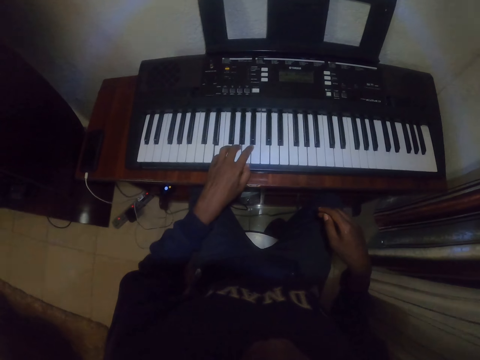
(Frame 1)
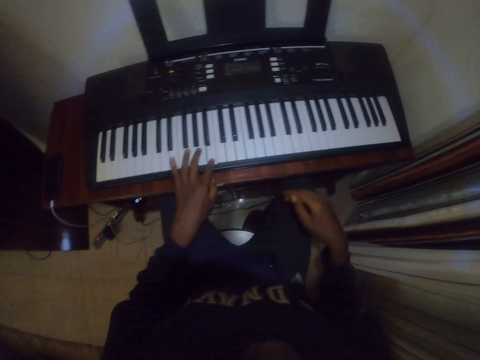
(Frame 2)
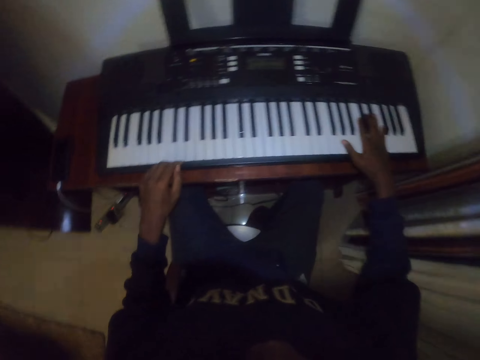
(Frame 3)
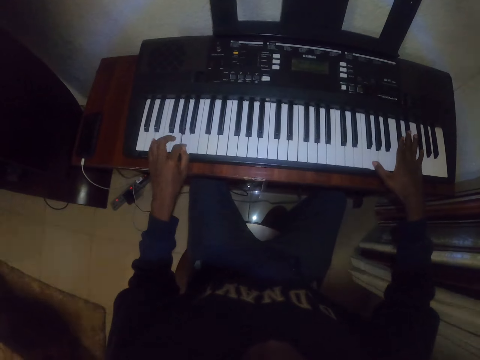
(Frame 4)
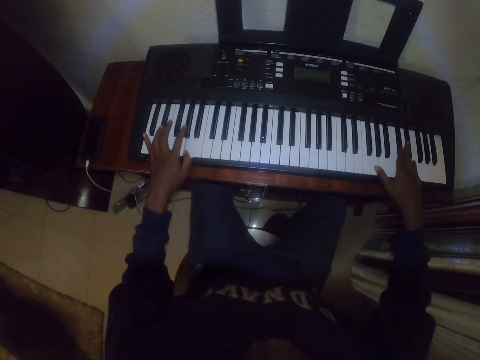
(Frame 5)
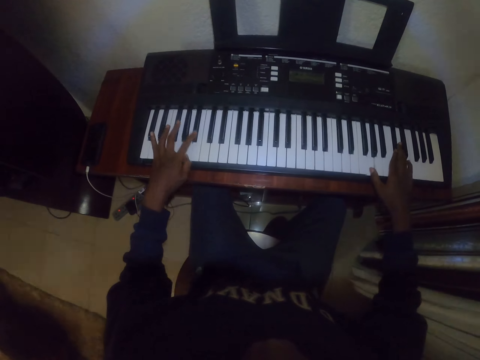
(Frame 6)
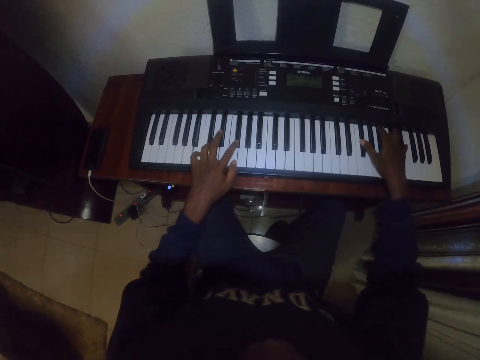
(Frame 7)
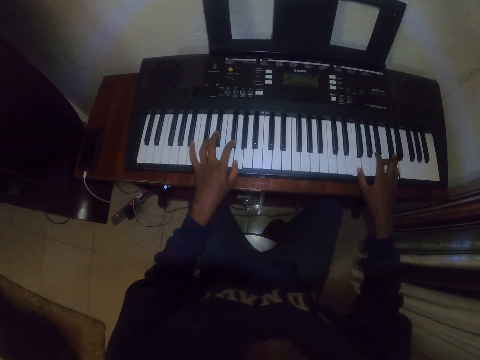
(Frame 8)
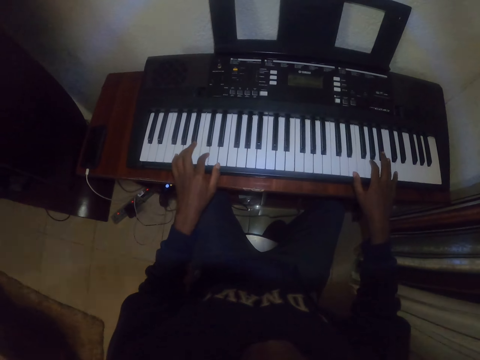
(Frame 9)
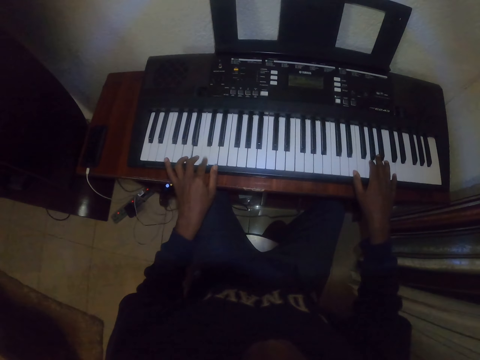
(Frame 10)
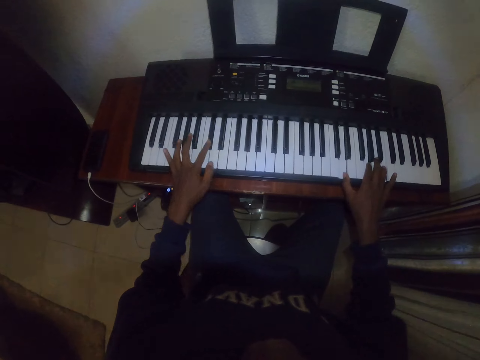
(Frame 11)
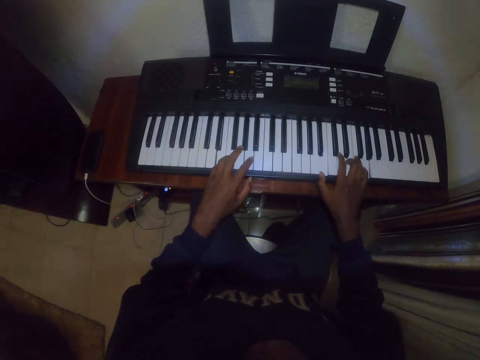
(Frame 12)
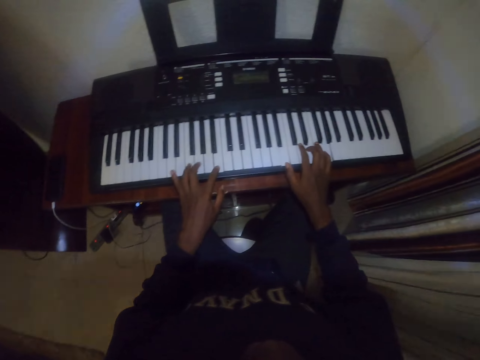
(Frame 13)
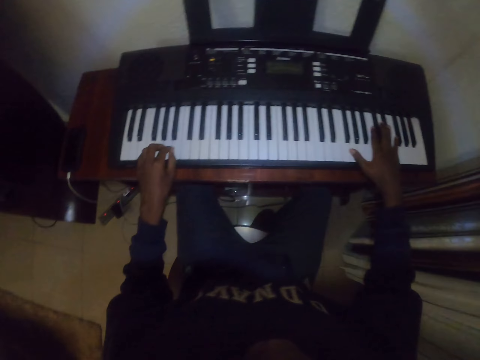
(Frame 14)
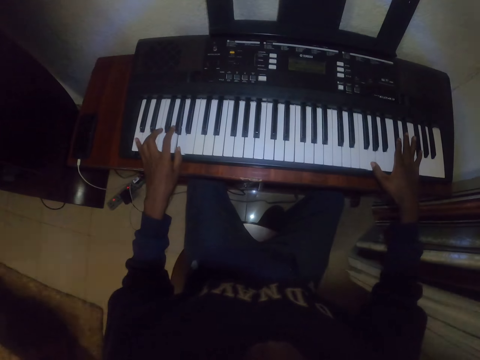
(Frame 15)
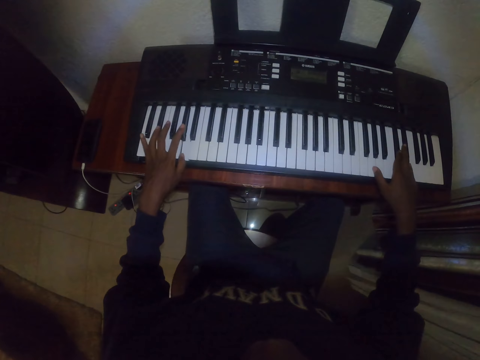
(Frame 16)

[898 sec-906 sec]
The camera wearer plays the keyboard with both hands.

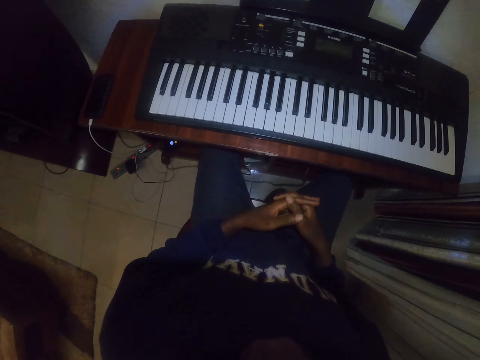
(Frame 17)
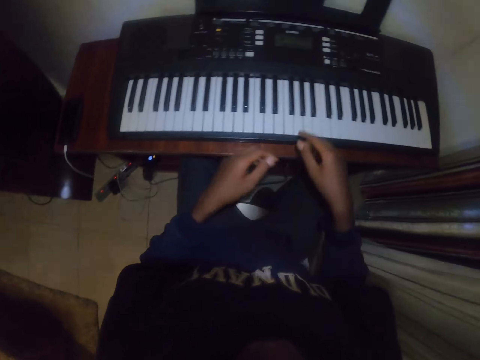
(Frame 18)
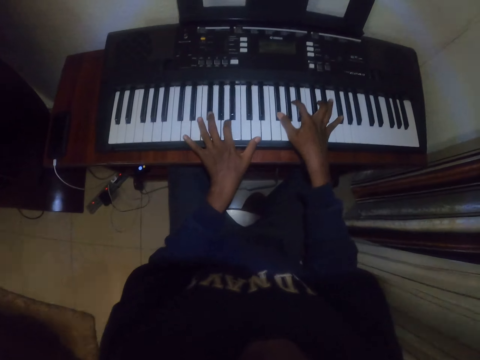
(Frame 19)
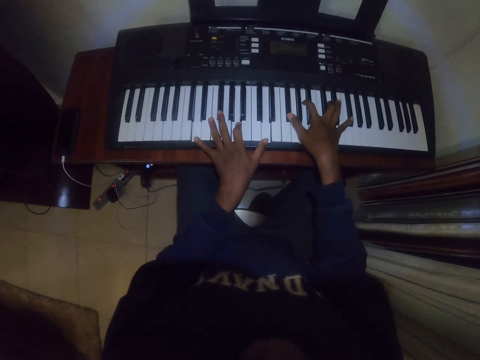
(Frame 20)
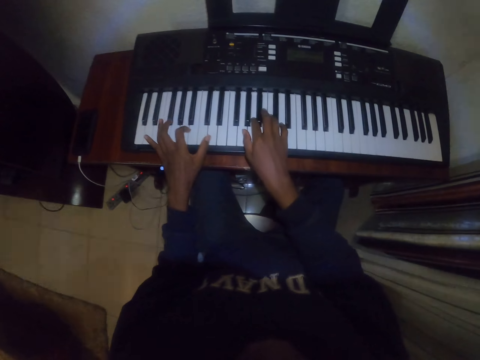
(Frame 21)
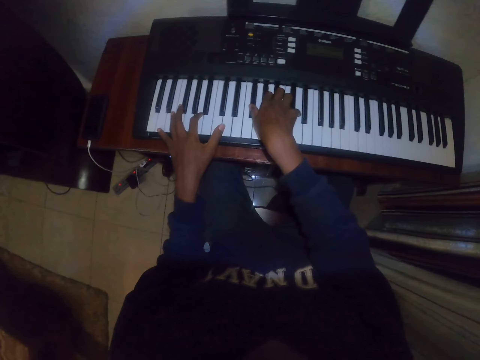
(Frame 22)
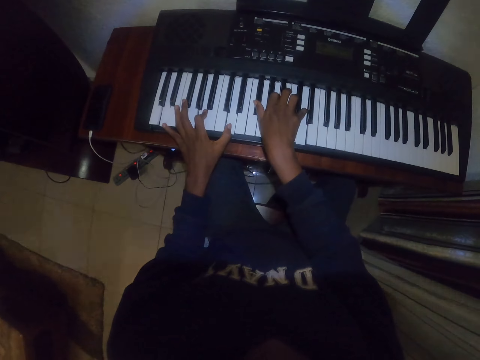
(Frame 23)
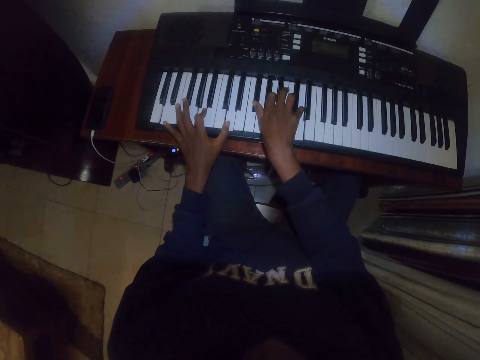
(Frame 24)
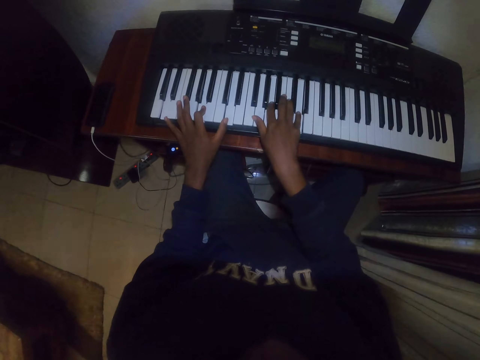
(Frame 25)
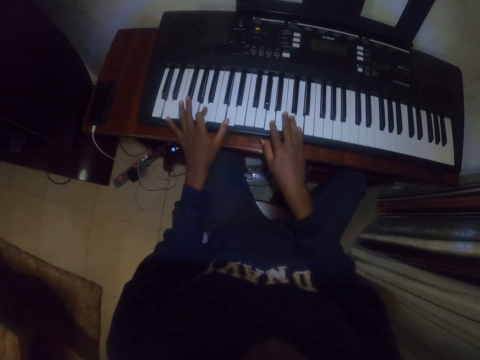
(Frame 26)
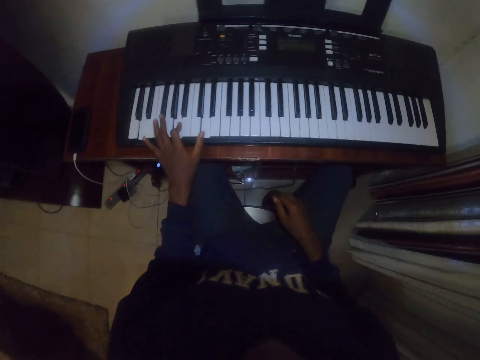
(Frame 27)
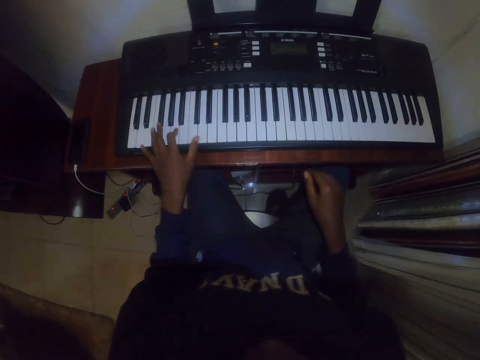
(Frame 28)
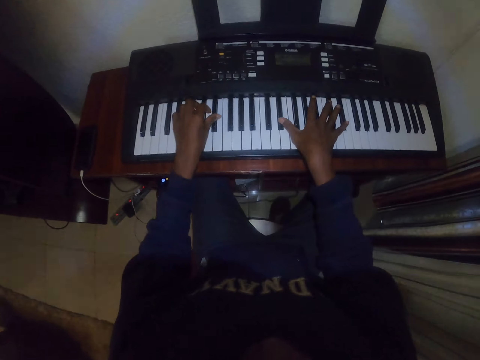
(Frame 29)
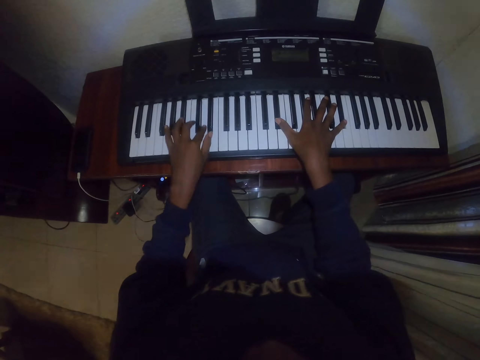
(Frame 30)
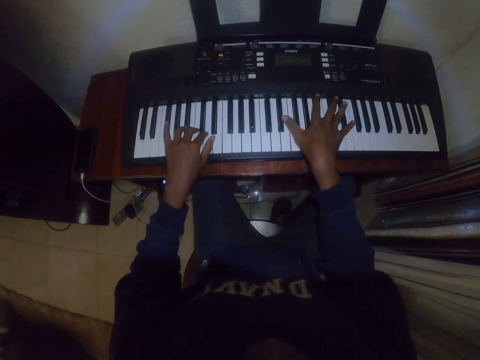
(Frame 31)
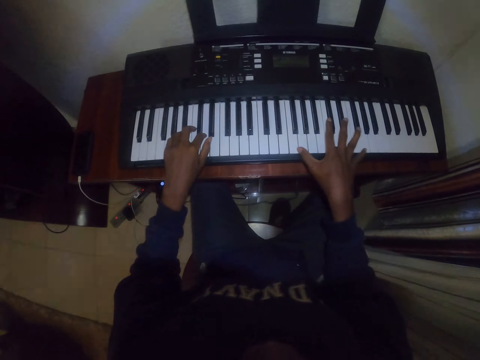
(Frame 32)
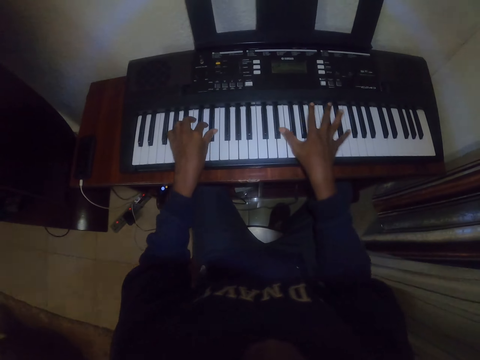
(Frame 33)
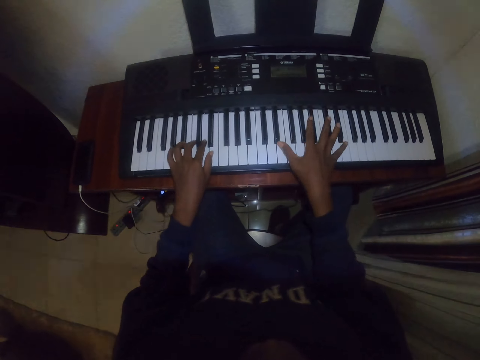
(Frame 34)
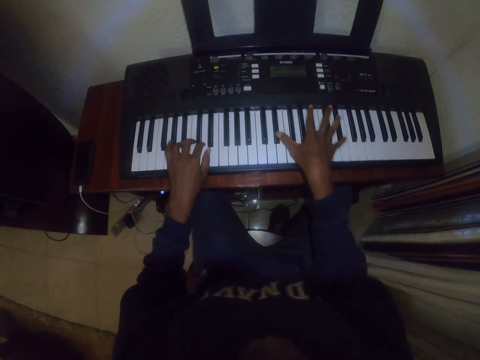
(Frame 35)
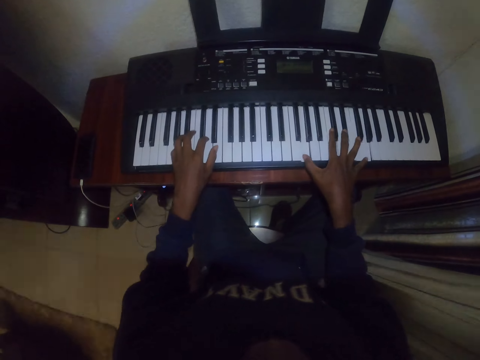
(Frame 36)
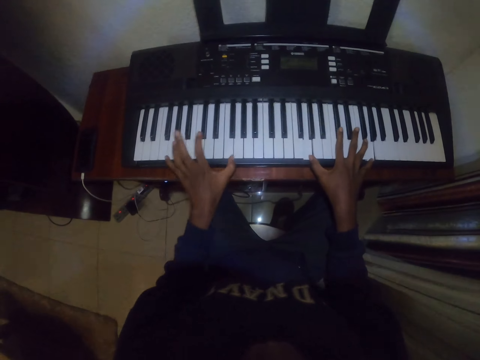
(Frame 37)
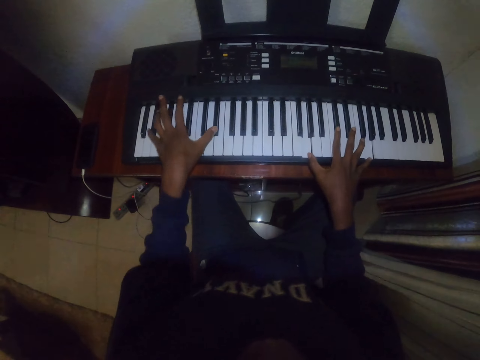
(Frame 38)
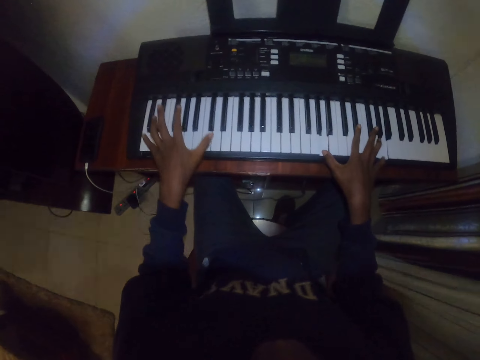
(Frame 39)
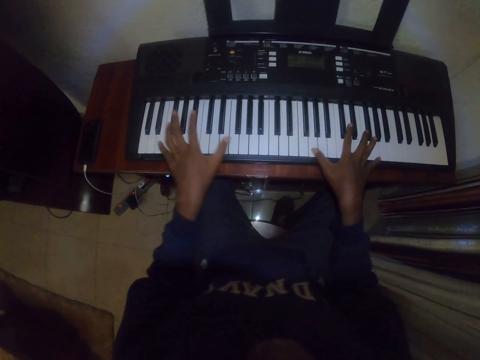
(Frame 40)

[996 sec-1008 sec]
The camera wearer plays the piano or keyboard with both hands. They put the right hand down. They play the keyboard.

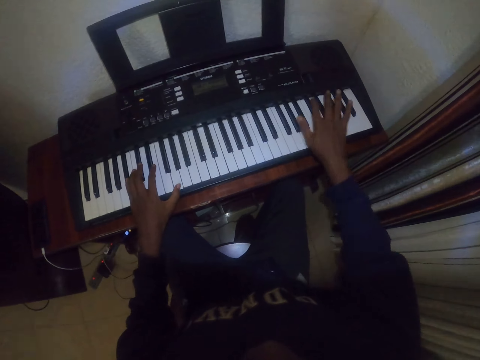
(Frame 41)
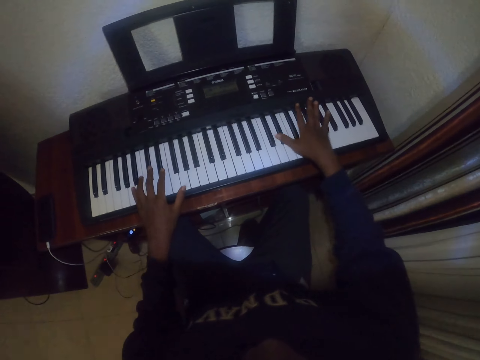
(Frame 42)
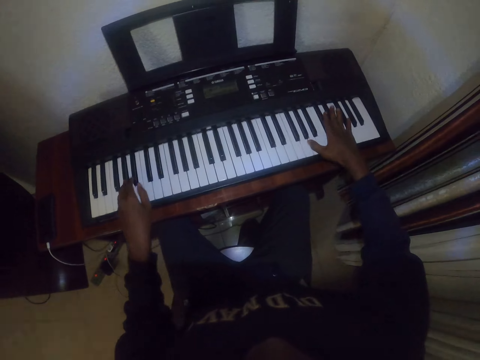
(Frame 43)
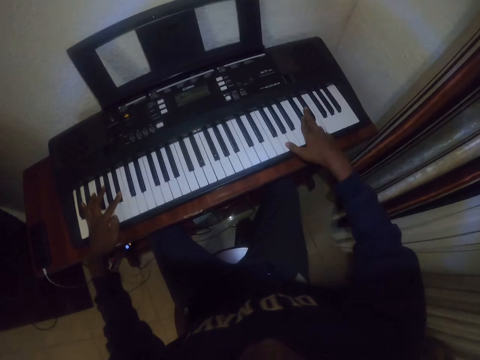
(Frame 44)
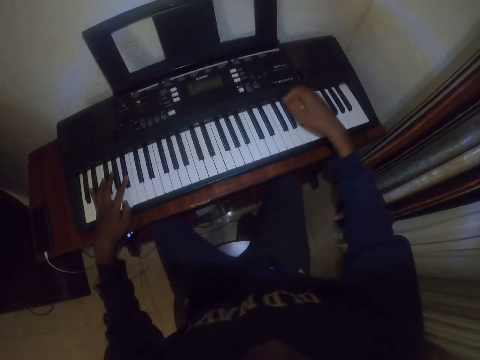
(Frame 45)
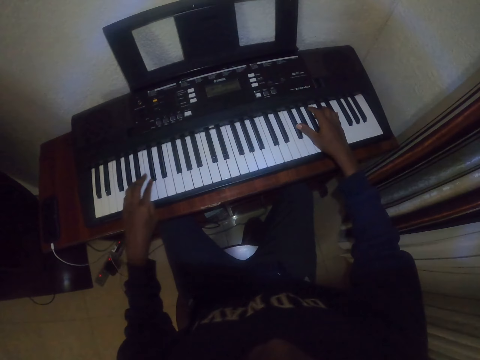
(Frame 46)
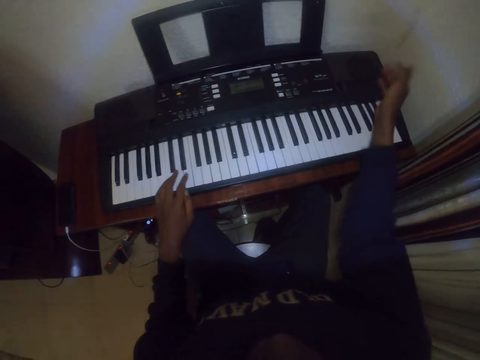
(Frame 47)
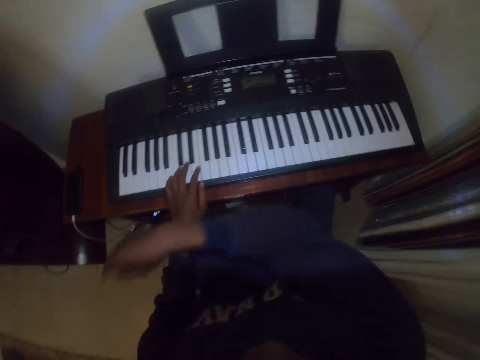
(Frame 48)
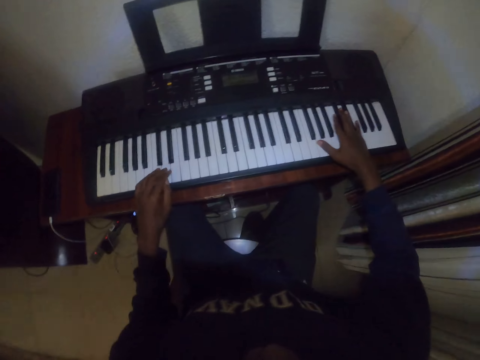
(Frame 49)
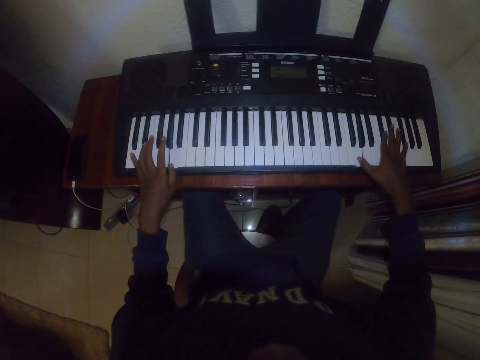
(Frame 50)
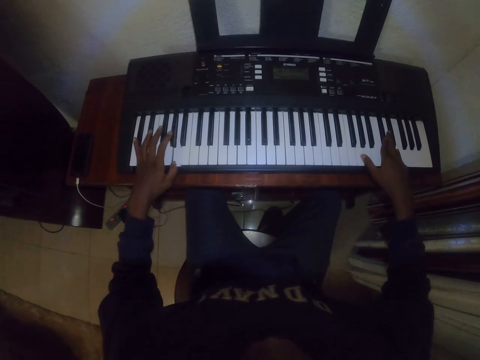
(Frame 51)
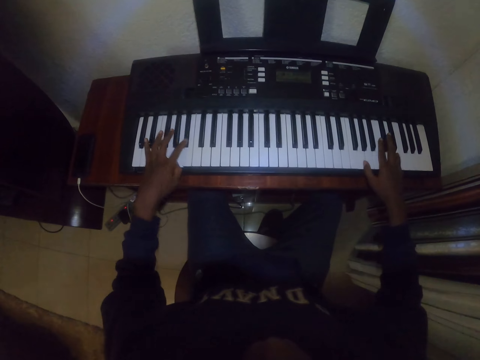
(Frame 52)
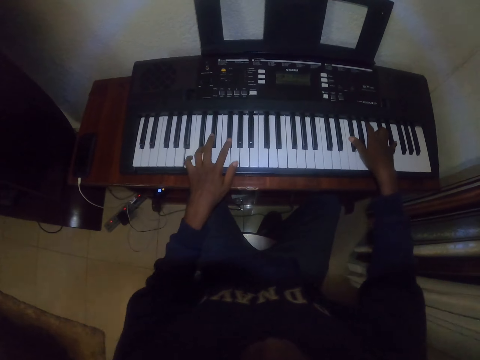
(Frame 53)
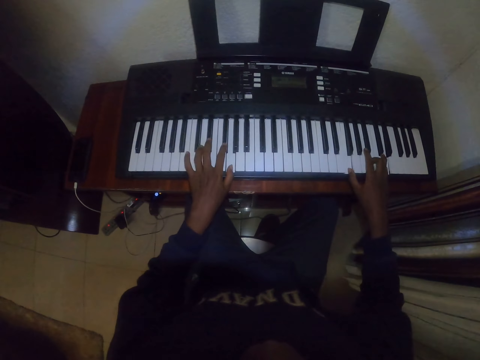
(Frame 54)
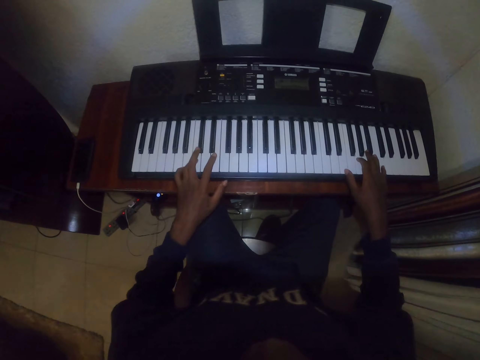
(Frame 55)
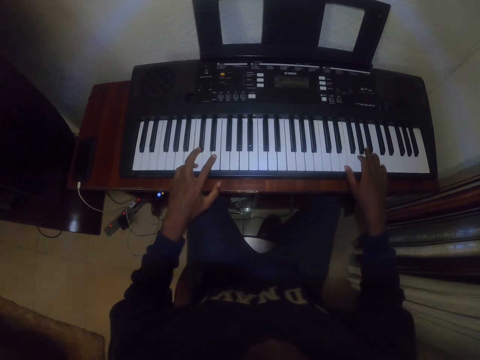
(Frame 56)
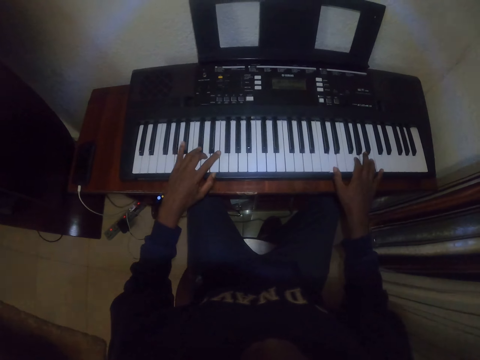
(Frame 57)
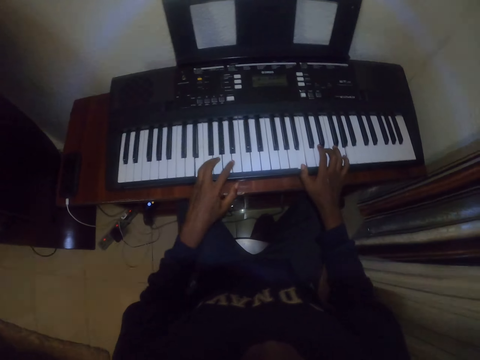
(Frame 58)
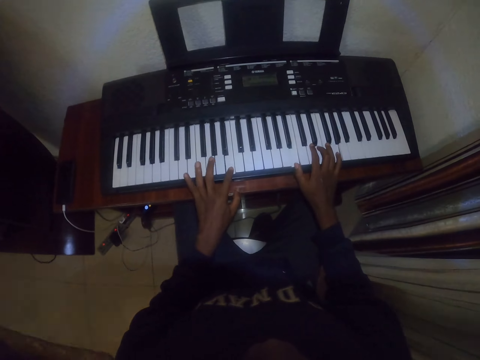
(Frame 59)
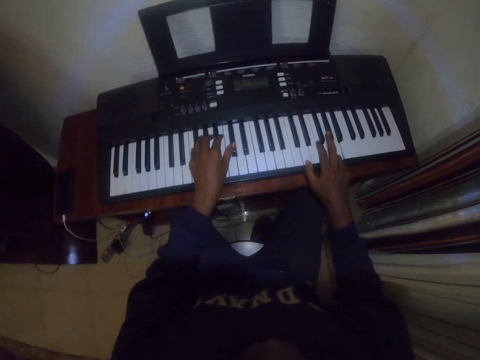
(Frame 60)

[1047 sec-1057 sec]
The camera wearer shakes his hand. He raises a hand. He plays the piano with both hands. He raises a hand. He shakes his hand. He plays the piano with both hands.
